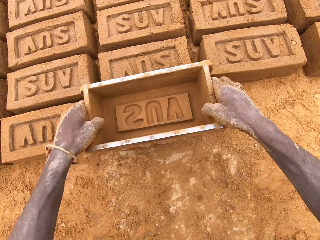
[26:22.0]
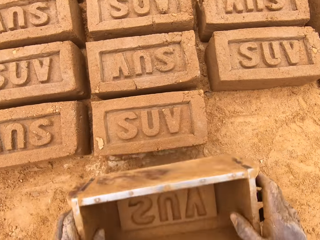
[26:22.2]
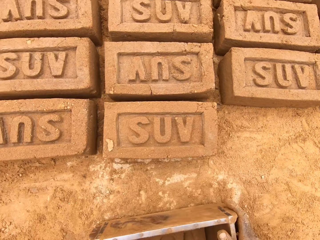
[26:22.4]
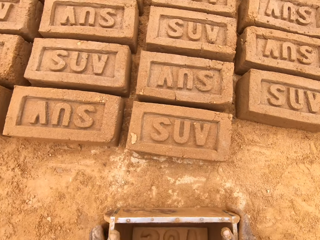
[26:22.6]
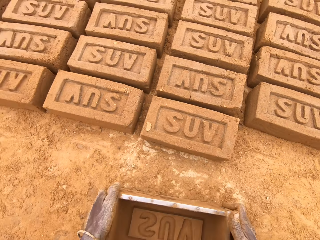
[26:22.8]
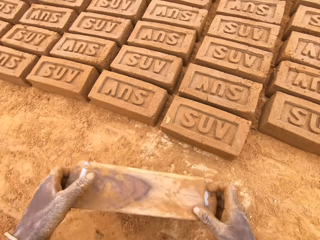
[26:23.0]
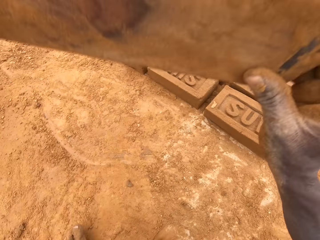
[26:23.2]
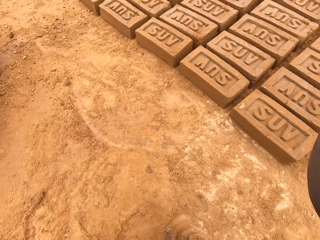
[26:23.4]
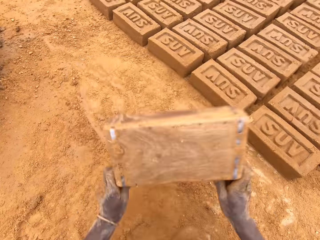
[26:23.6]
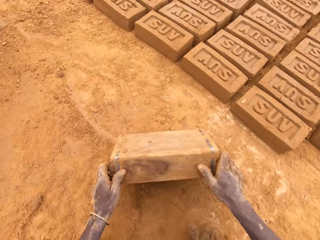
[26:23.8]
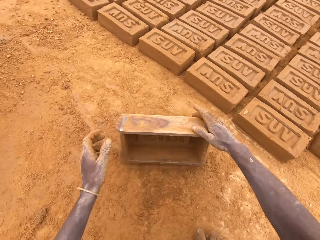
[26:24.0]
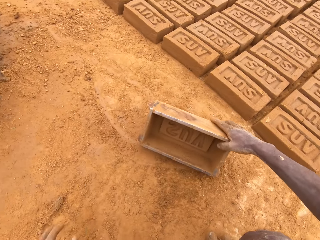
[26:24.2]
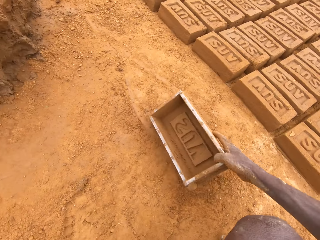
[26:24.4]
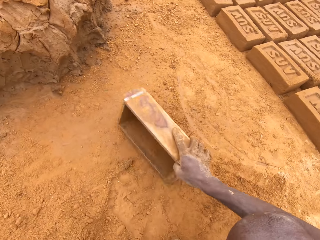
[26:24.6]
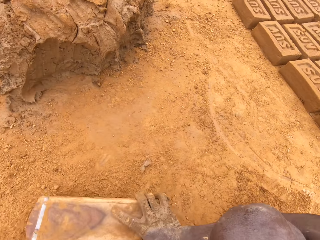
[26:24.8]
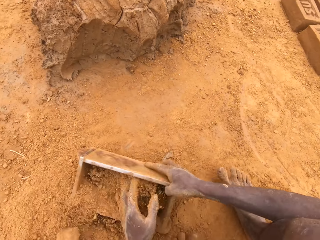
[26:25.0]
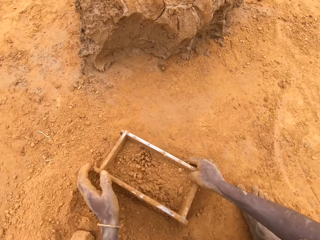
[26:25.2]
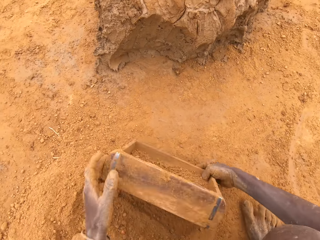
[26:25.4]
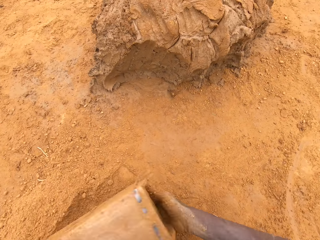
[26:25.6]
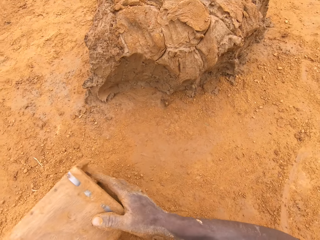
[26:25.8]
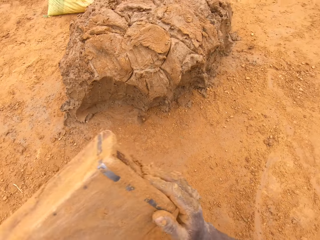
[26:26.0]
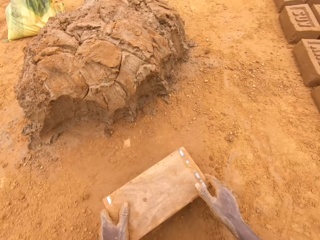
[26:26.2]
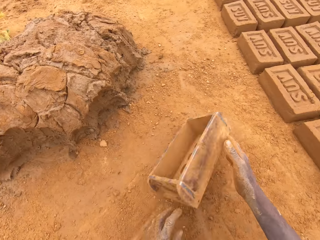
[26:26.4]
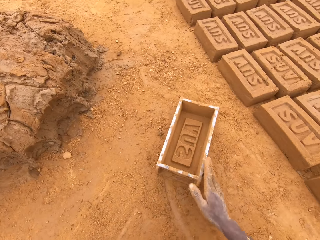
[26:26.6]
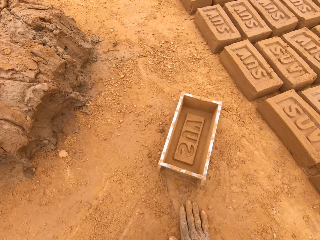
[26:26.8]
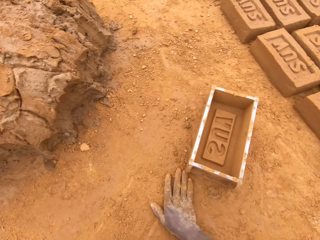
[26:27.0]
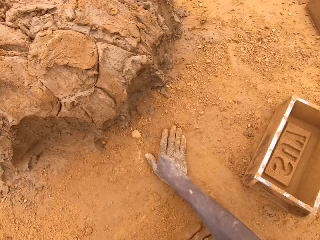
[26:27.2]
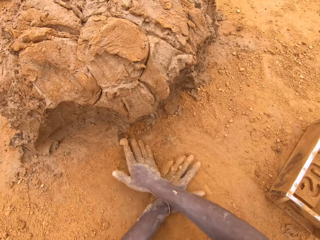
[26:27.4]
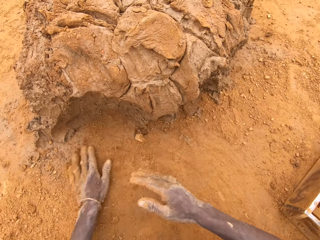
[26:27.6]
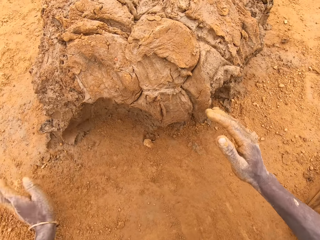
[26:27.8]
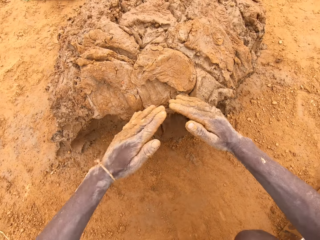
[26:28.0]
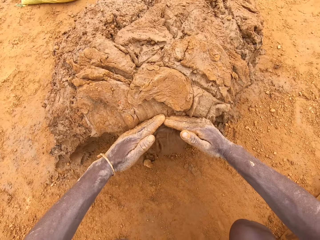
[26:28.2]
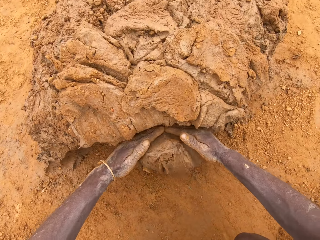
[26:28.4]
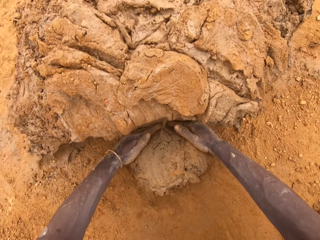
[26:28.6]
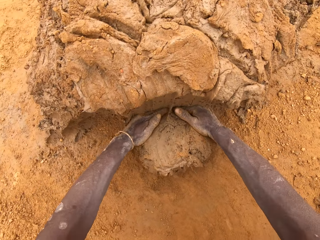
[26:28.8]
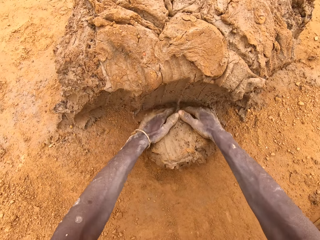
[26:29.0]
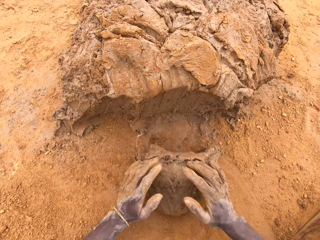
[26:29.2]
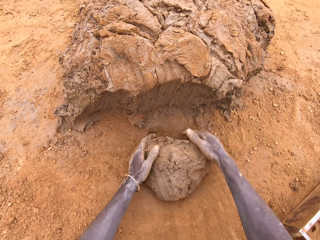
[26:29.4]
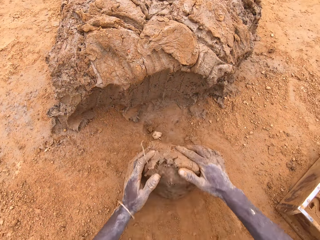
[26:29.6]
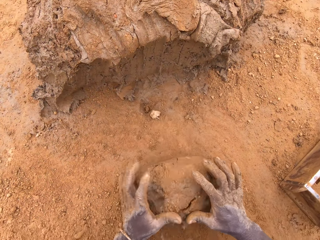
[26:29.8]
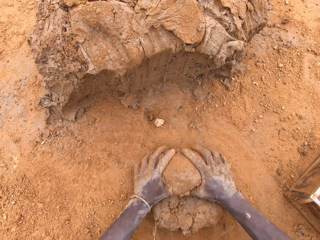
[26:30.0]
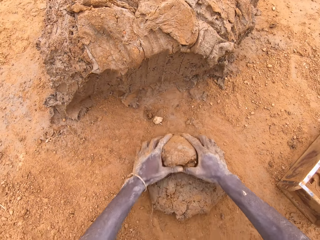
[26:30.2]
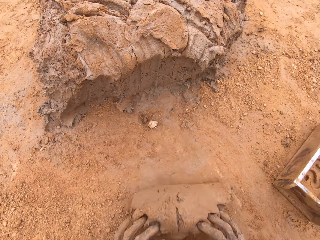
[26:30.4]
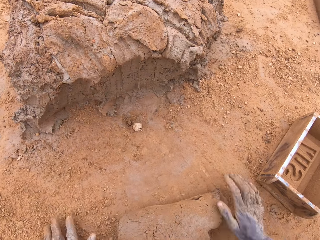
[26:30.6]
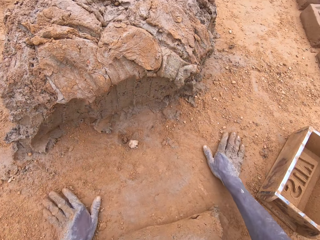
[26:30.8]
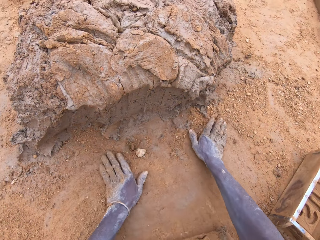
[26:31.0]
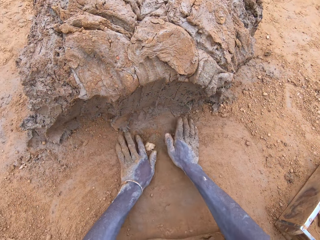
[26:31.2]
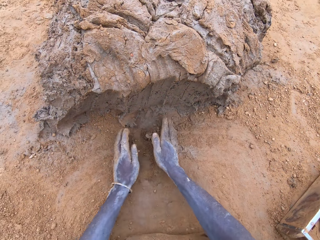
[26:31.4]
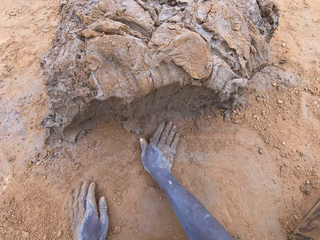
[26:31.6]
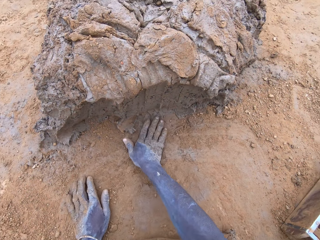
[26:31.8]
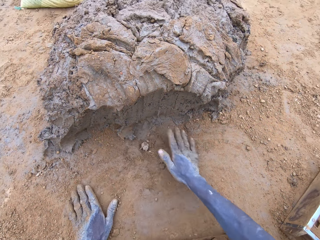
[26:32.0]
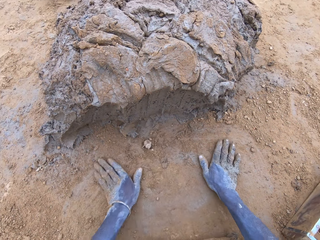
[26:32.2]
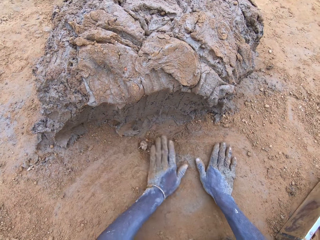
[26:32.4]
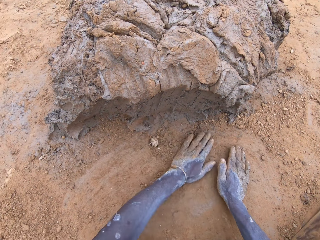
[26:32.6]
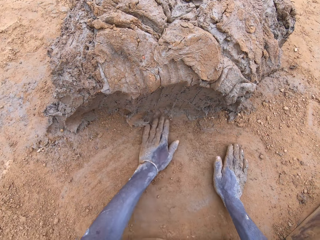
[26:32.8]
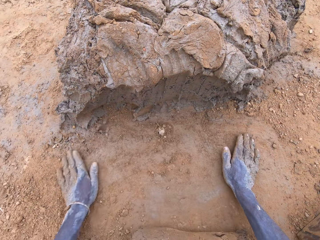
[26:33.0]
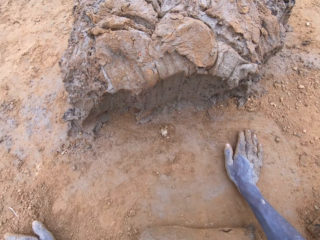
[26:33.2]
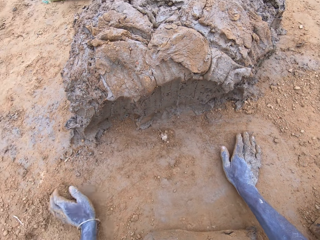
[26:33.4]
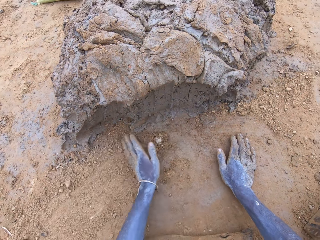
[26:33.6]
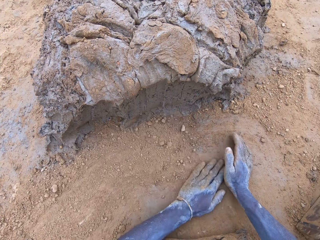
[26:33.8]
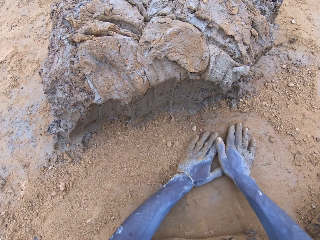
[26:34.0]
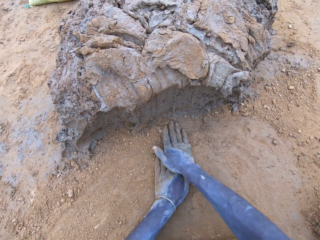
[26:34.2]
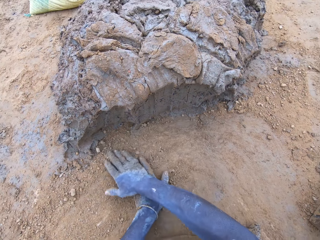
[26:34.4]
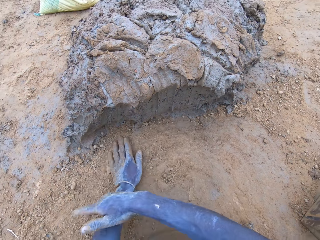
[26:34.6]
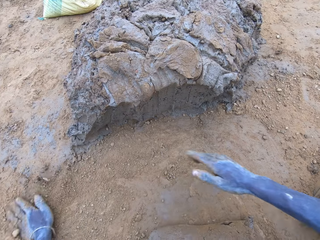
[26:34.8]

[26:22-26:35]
The camera wearer moves the box. They hit a brick mould on the ground. They put sand in the brick mould. They pour the sand from the brick mould. They move the box. They rub hands on the ground. They wipe the sand on the ground. They scoop clay with the hands. They cut mud on a heap of mud. They mould the mud on the ground. They rub hands on the ground. They wipe the sand on the ground.

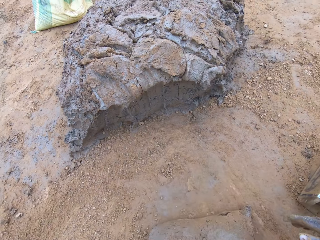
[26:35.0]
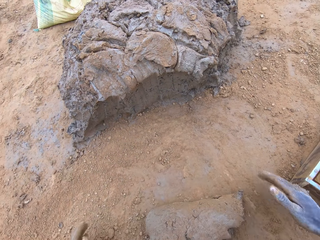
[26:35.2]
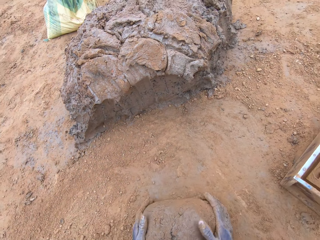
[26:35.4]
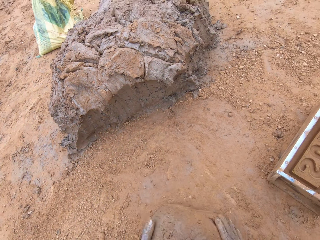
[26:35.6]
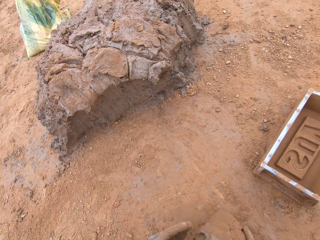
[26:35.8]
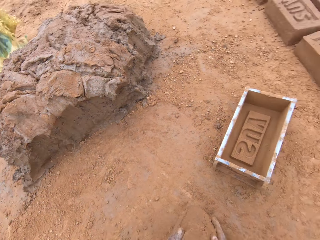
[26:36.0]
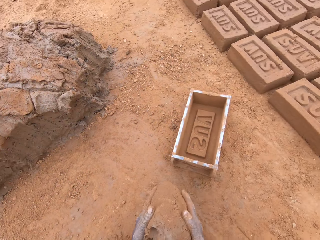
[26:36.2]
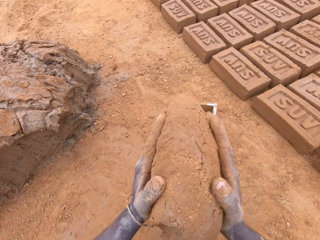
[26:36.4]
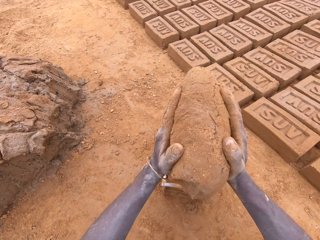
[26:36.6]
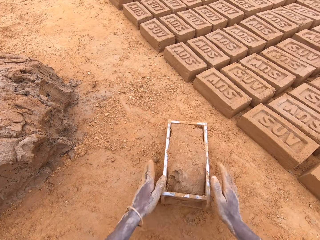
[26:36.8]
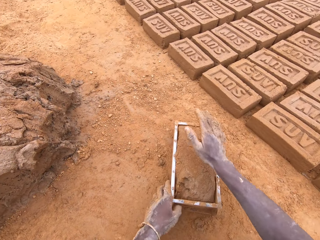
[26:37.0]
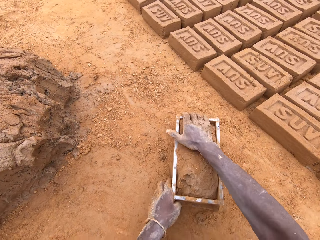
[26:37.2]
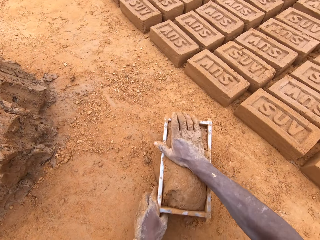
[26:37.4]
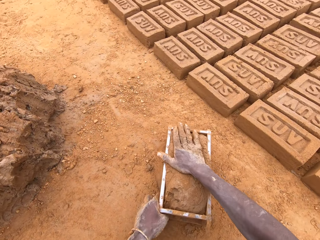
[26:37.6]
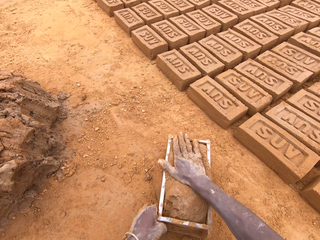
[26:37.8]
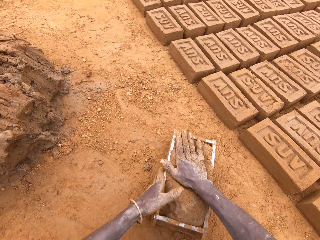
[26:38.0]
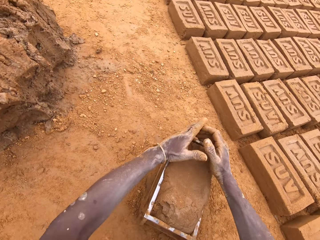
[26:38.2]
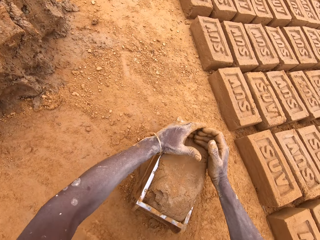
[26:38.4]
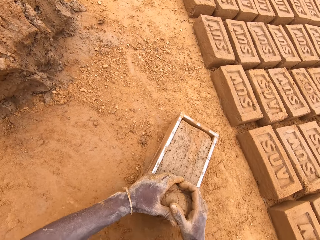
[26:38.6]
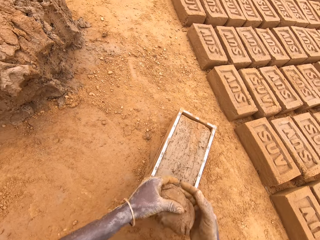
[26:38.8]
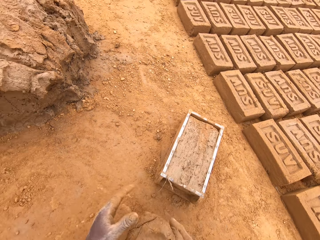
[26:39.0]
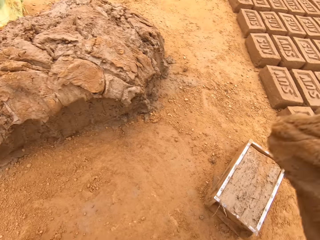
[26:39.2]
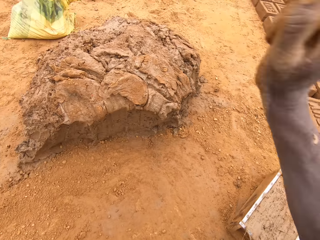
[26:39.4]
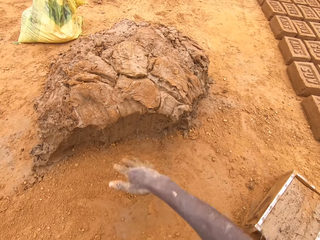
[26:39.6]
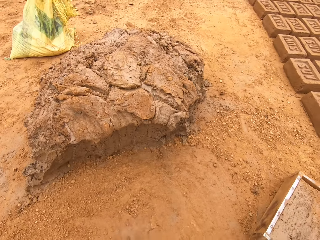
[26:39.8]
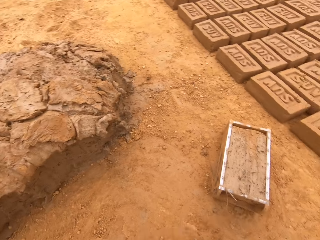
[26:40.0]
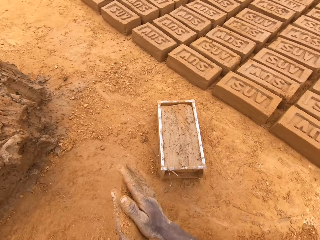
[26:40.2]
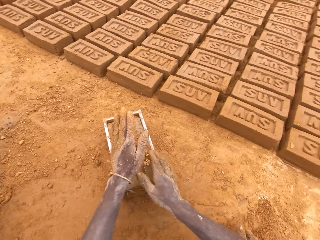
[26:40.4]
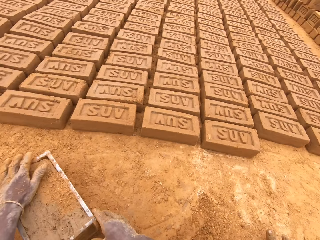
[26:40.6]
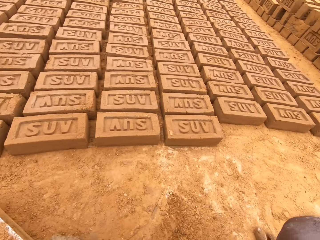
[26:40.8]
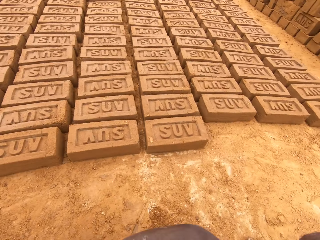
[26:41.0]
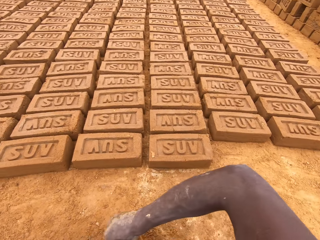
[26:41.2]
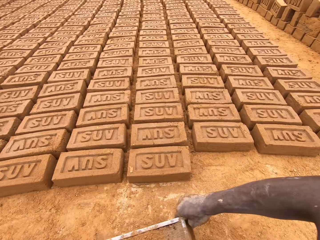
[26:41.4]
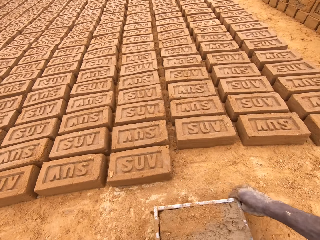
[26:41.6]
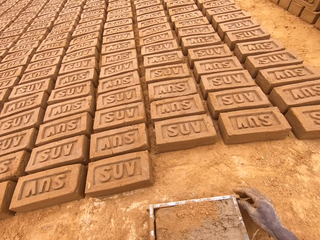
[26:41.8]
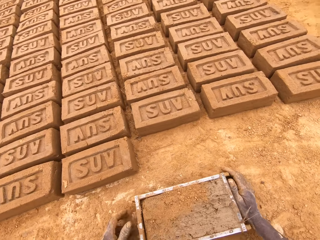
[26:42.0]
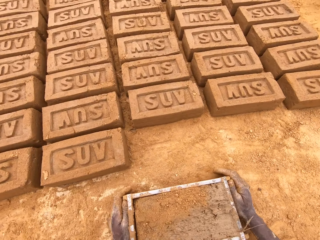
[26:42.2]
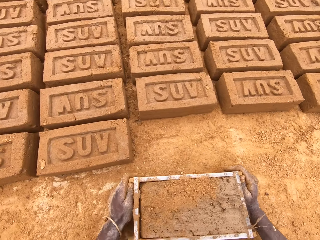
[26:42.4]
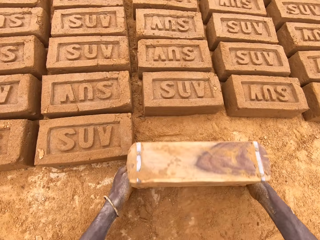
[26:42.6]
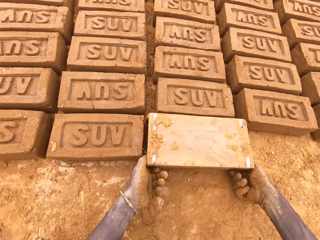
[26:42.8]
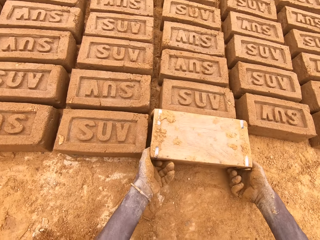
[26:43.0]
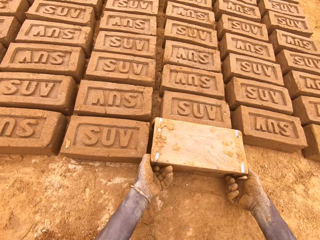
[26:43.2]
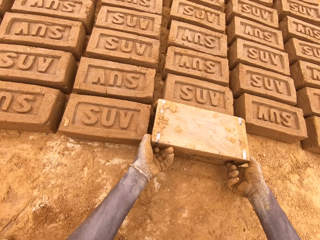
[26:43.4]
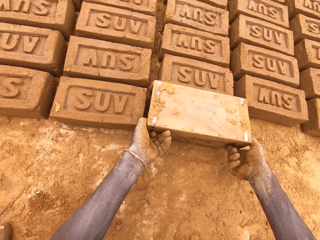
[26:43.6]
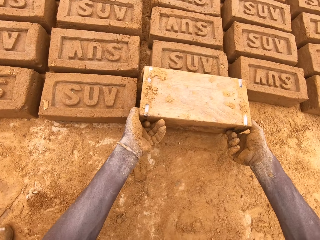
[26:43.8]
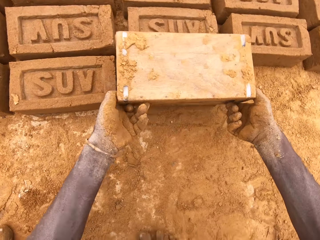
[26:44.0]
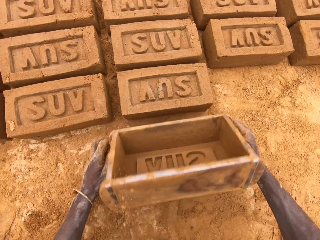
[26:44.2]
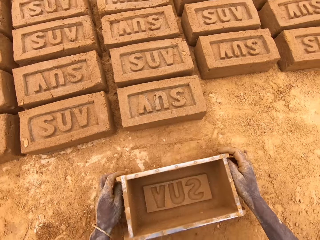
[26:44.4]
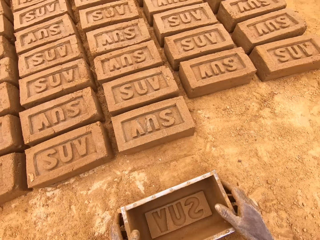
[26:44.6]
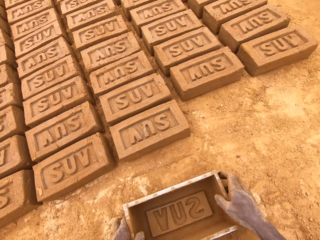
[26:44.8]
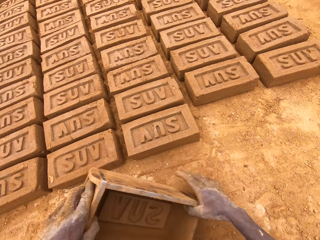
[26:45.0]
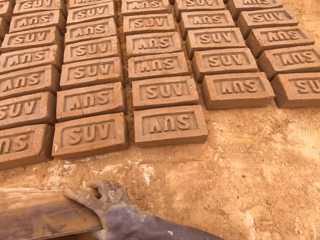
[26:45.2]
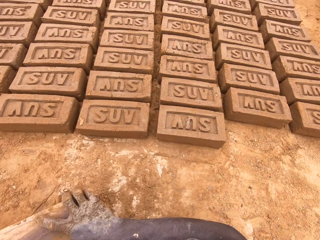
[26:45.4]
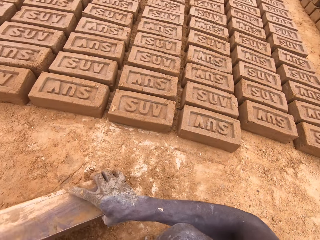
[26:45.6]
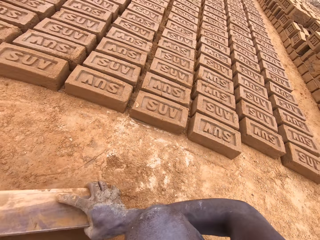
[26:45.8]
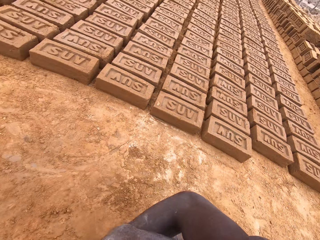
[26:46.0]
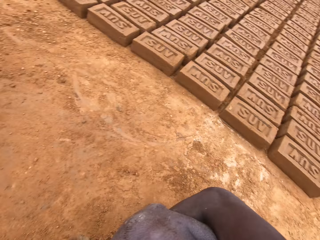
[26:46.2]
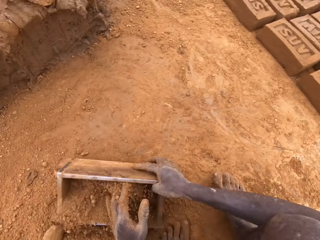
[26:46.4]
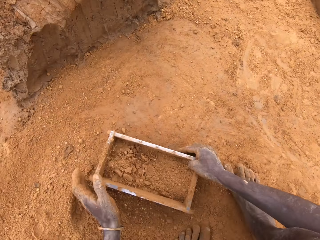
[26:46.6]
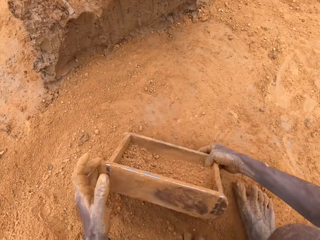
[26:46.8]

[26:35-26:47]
The camera wearer puts mud or clay in a brick mould or box. They move the box. They cut the mud in the brick mould. They level the clay in the box. They throw the mud on a heap of mud. They put the brick on the ground from the brick mould. They invert the box. They pull the box. They move the box. They put sand in the brick mould.
